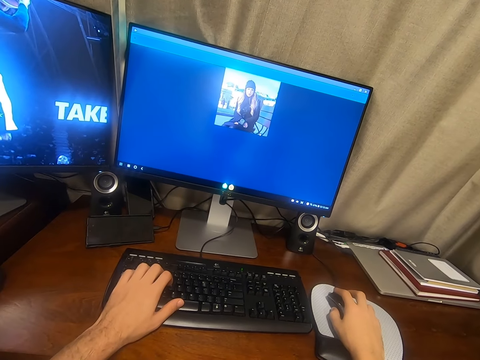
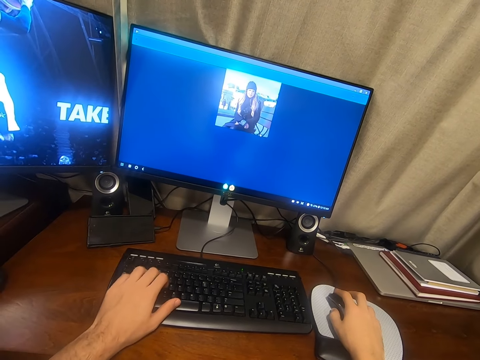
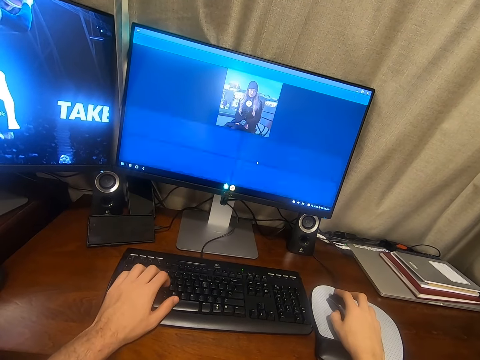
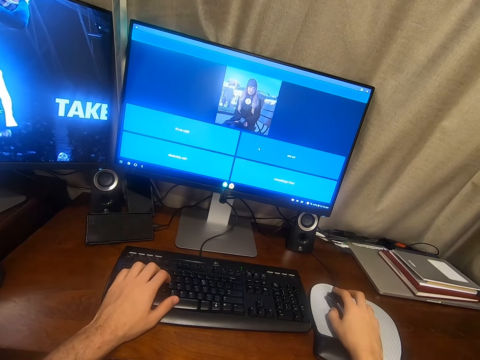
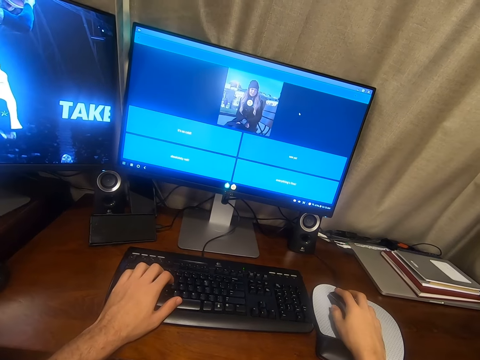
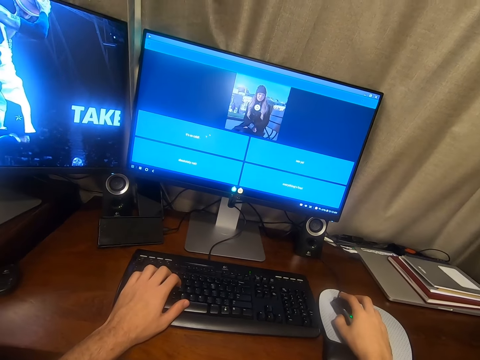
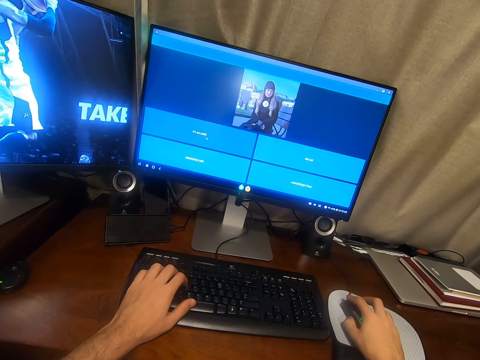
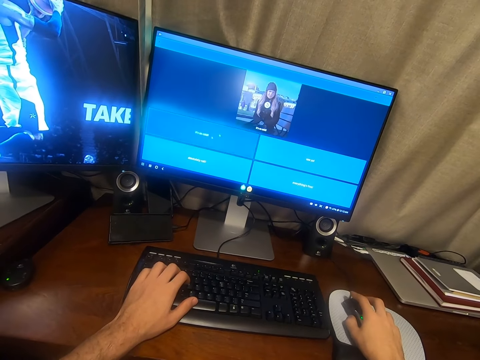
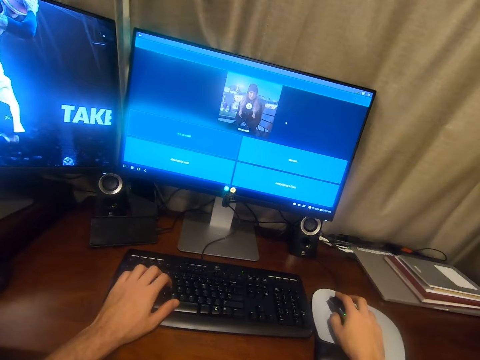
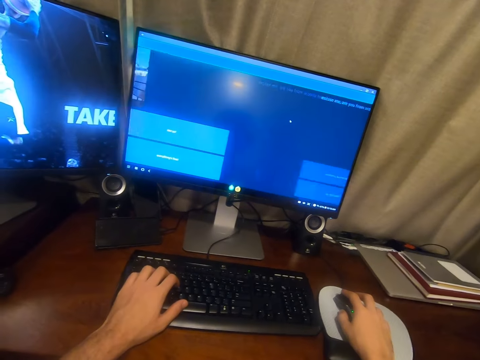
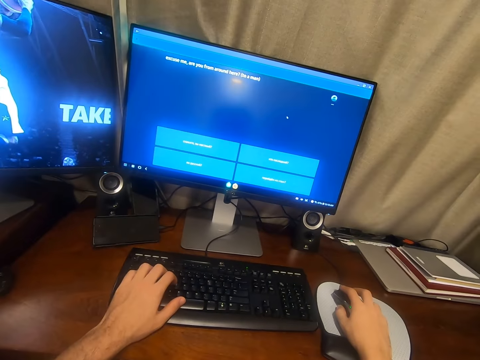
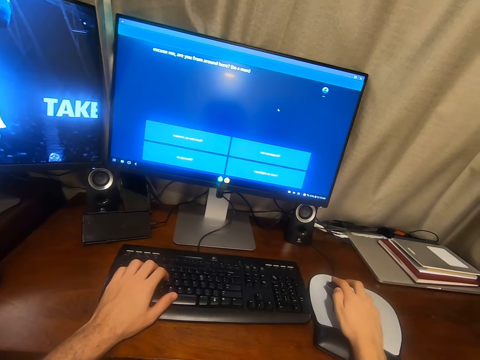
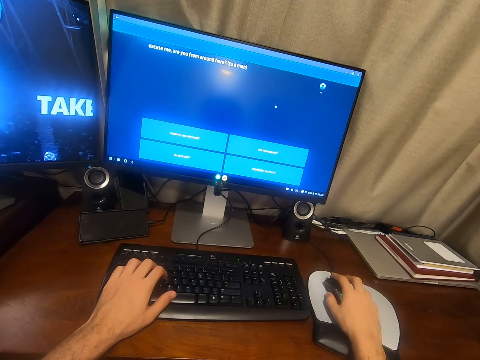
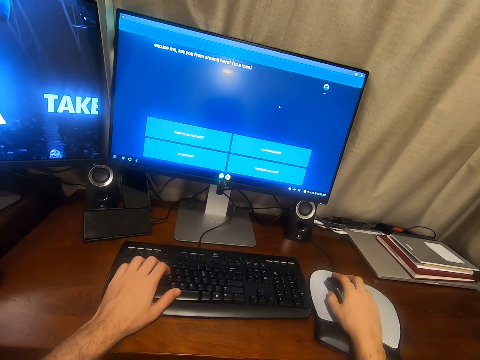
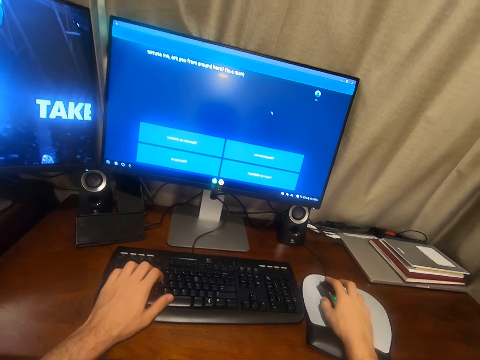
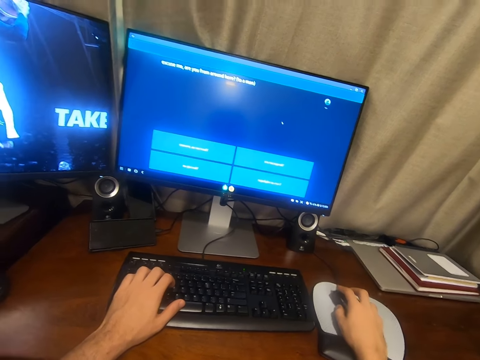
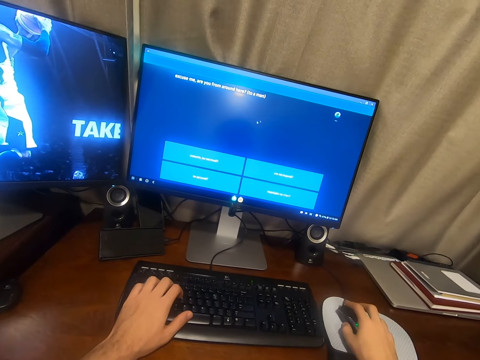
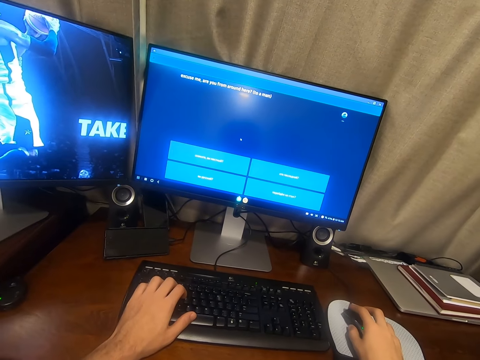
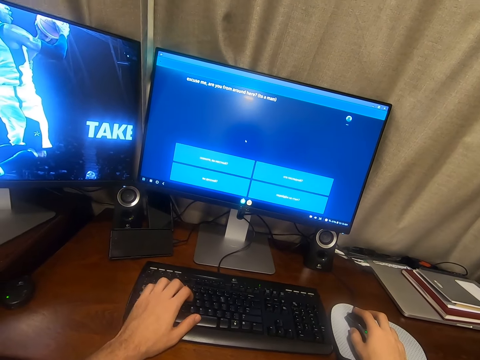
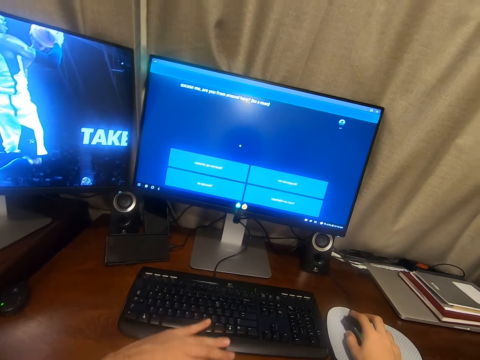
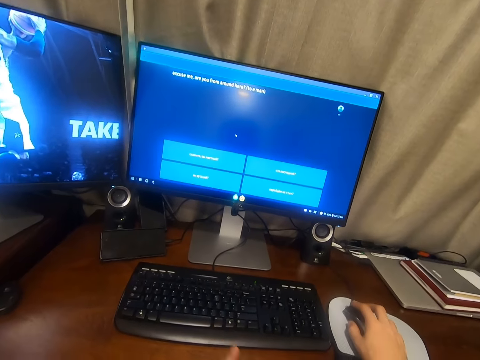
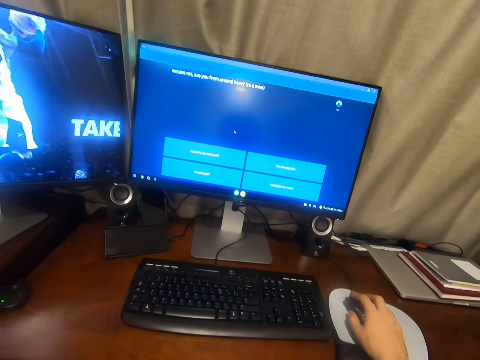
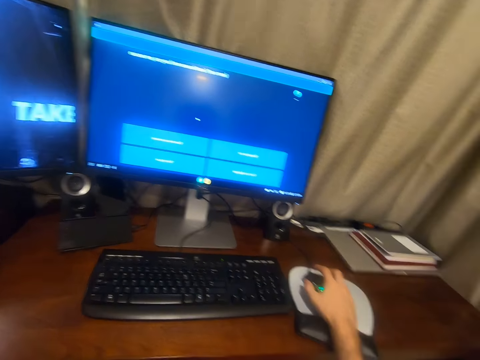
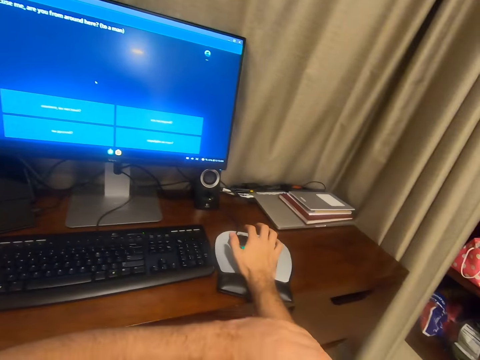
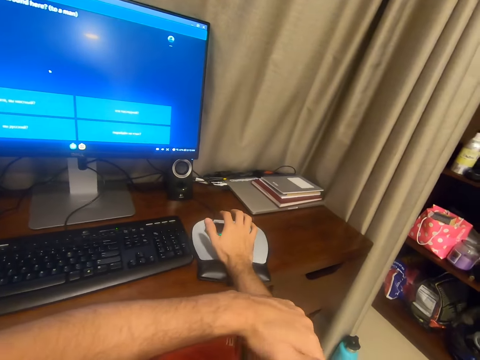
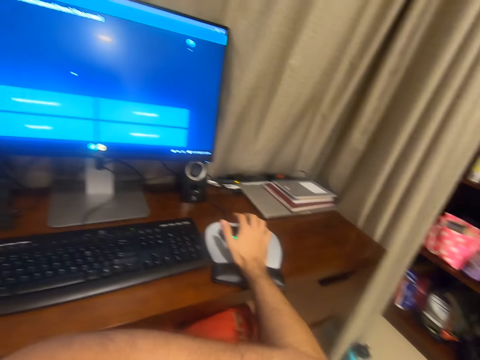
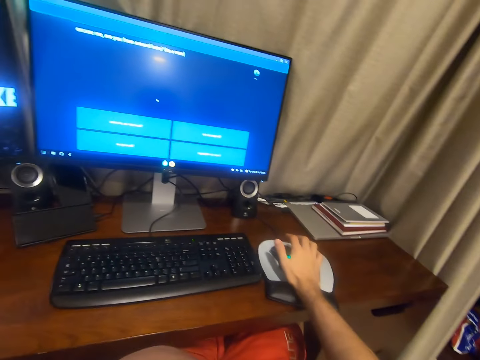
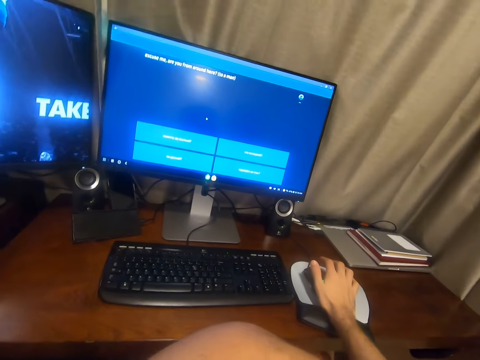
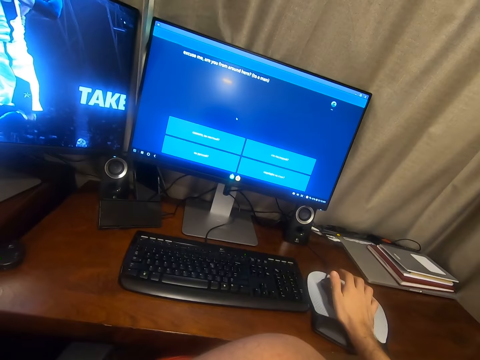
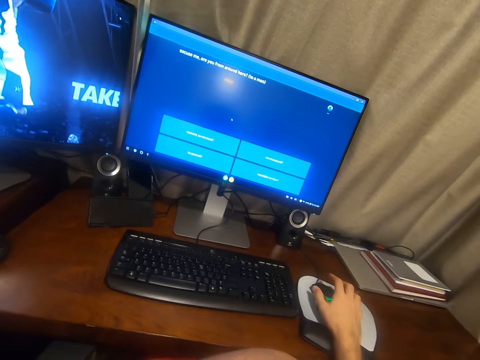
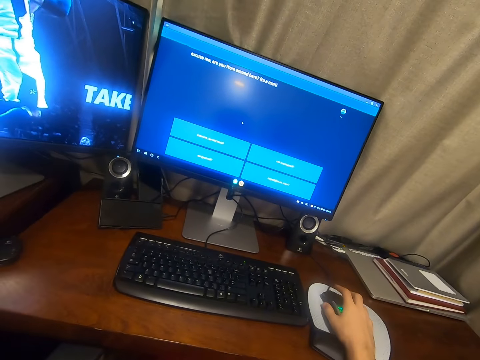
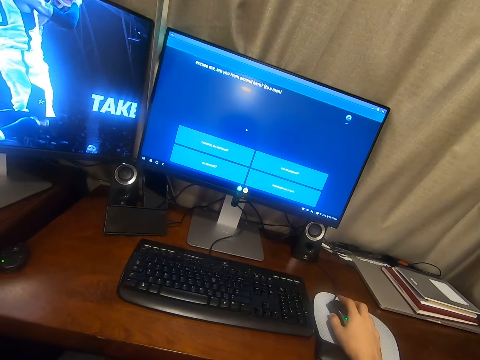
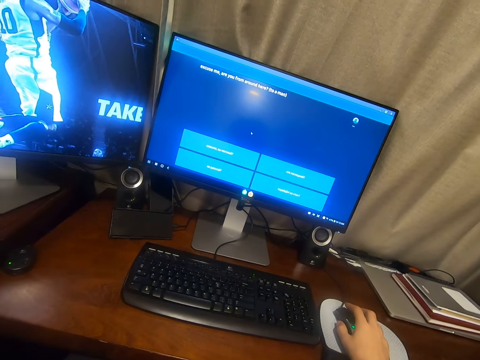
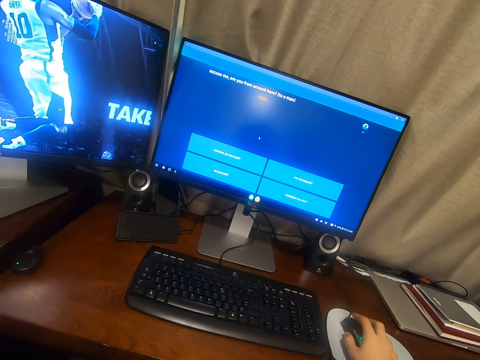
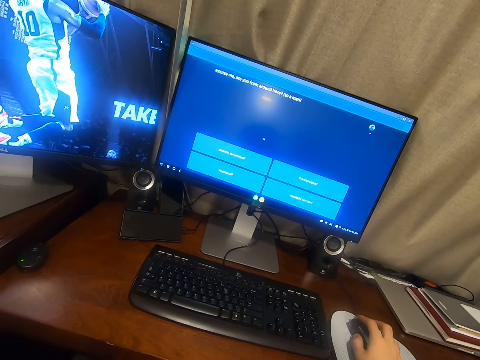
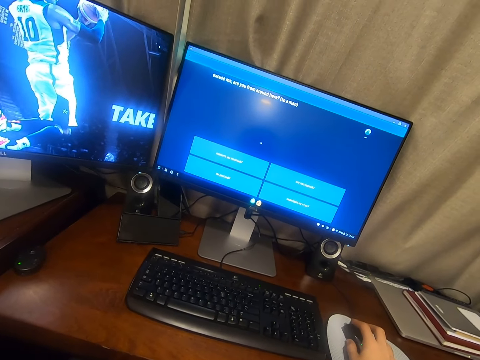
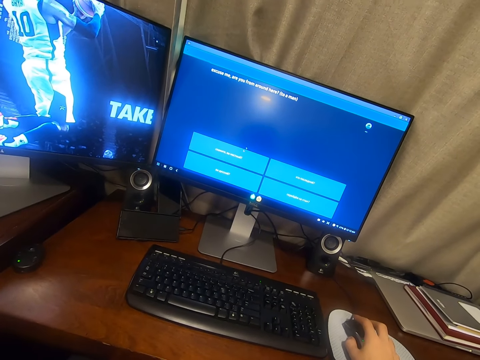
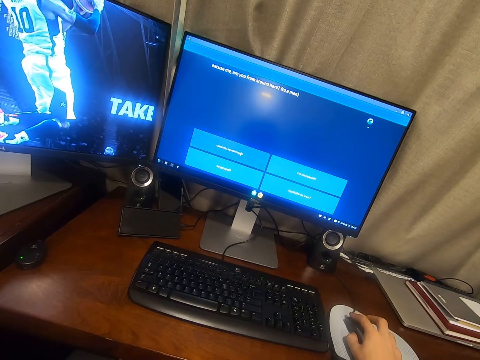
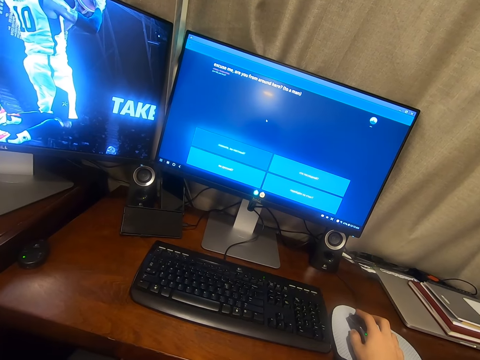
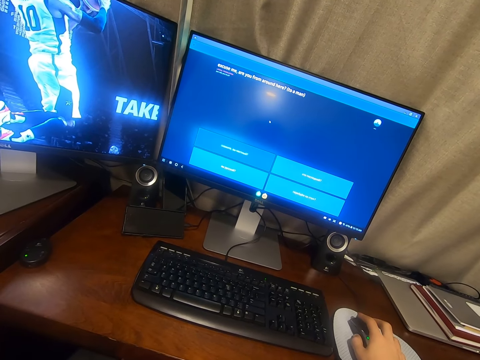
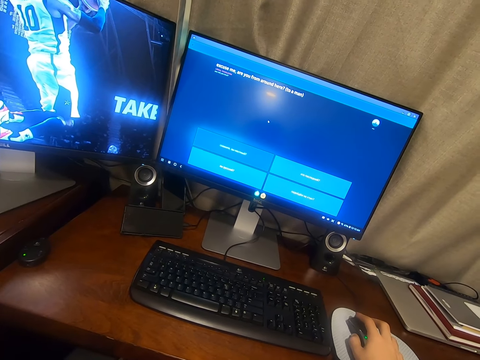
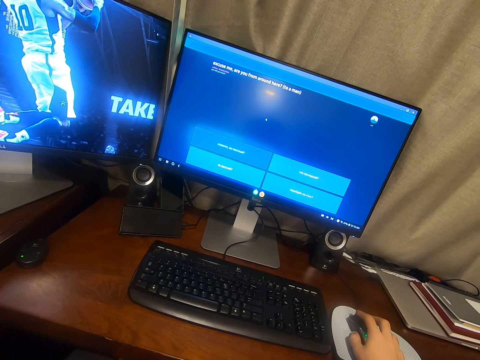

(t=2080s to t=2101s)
The camera wearer moves their hand away from the keyboard. They rub the right arm with the left hand. They look at the computer. They talk. They use the mouse to scroll the computer.

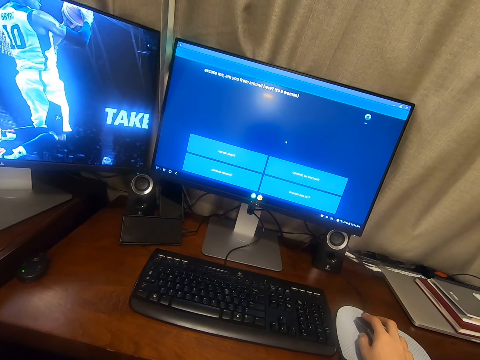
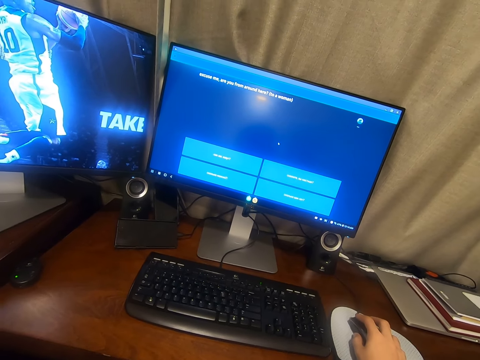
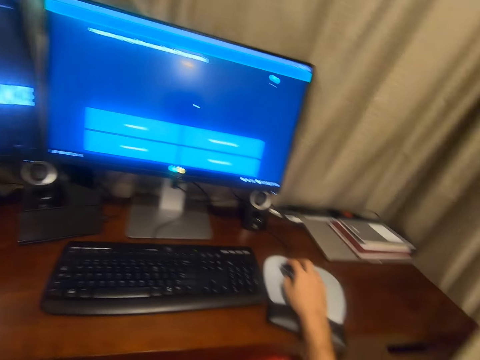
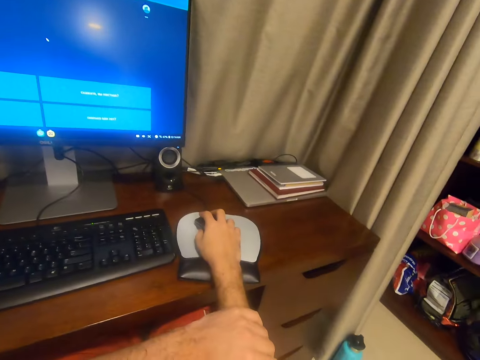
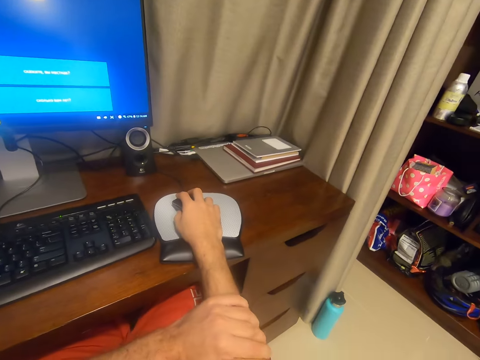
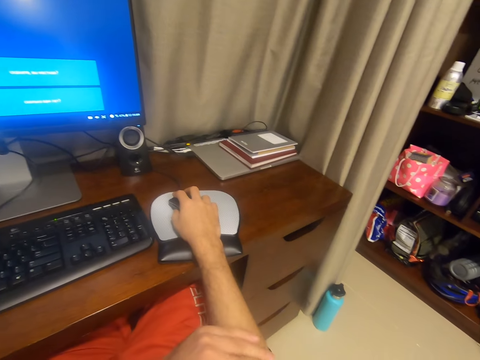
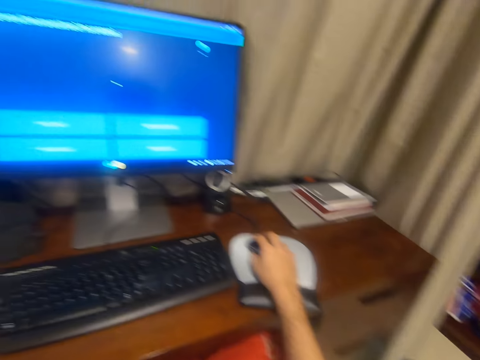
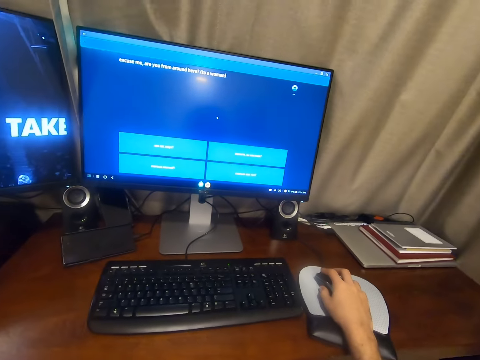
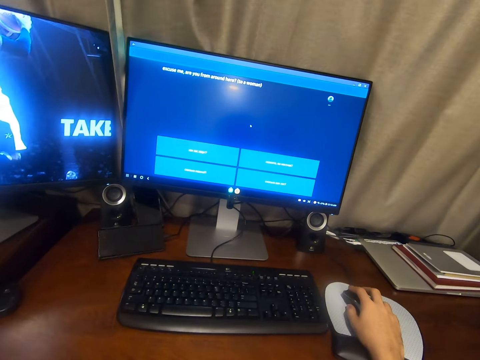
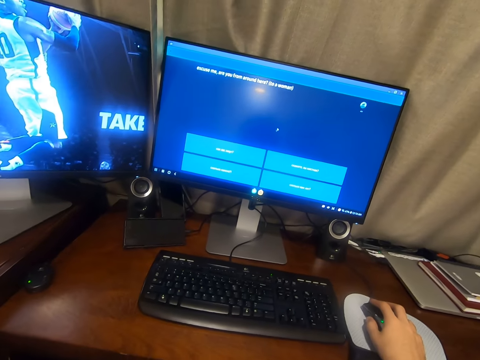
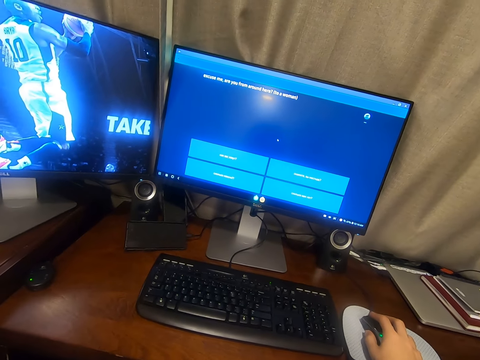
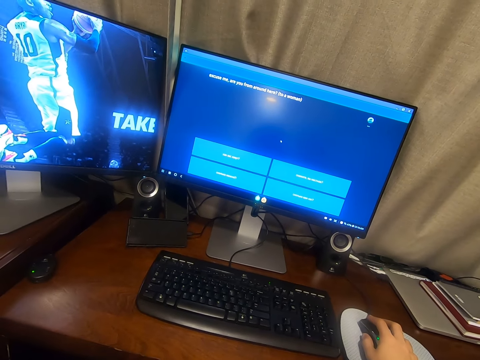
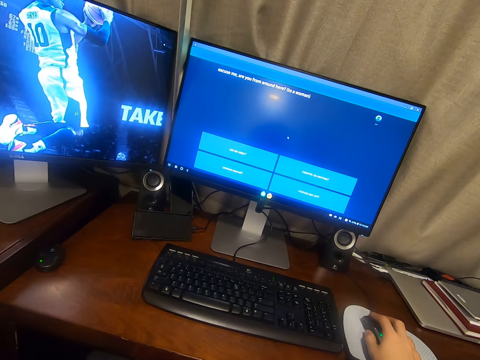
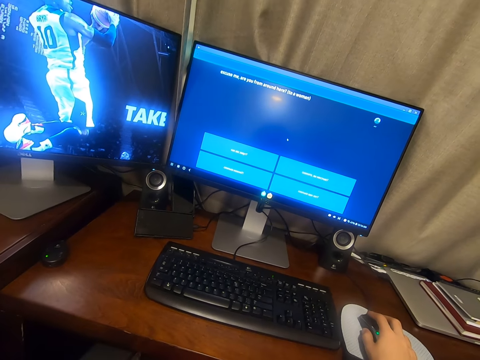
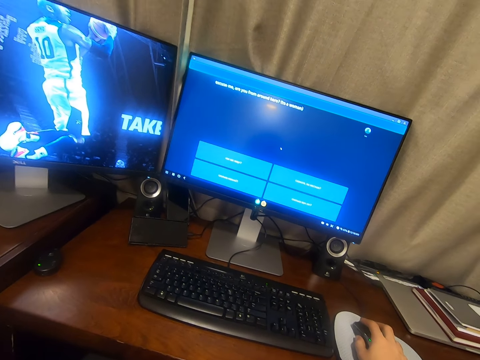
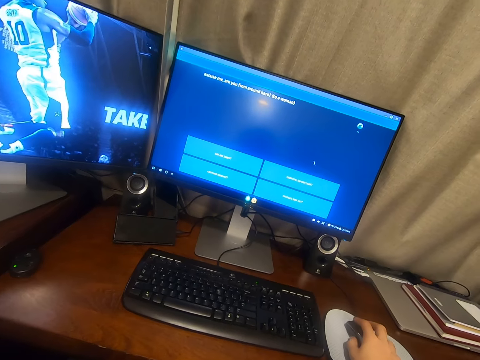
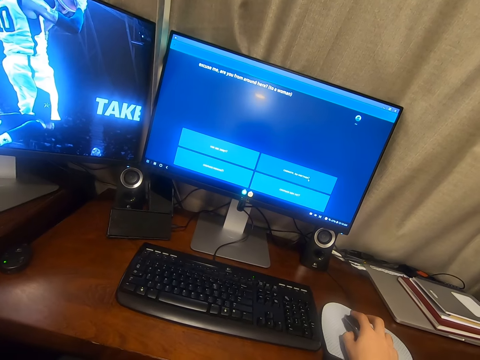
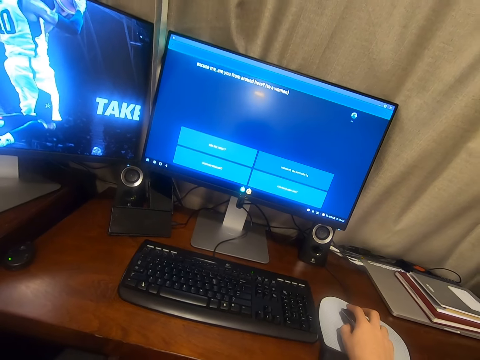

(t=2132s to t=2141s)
The camera wearer rubs the right arm with the left hand. They look around. They look at the computer.
